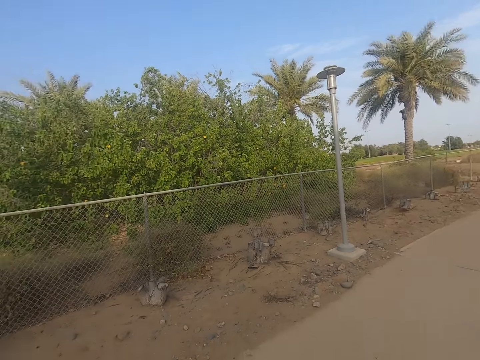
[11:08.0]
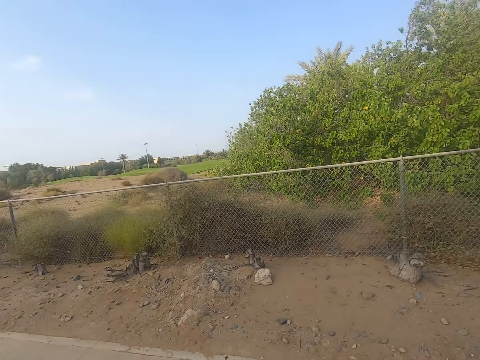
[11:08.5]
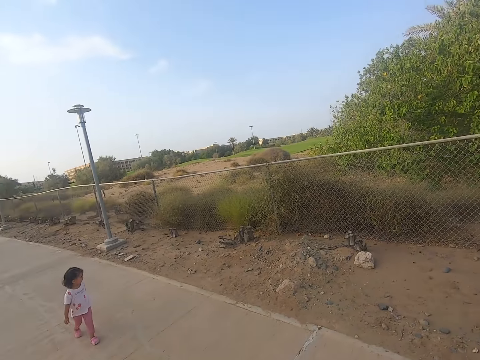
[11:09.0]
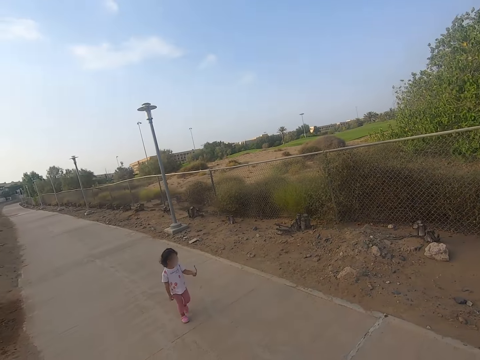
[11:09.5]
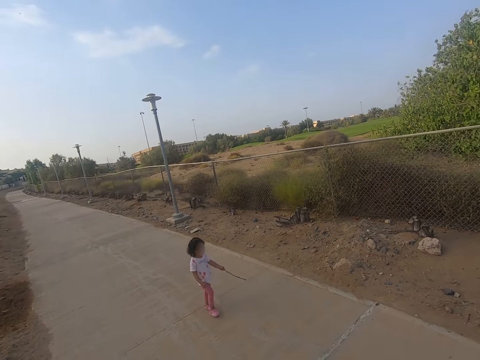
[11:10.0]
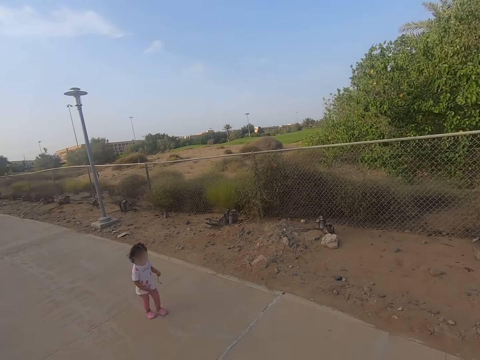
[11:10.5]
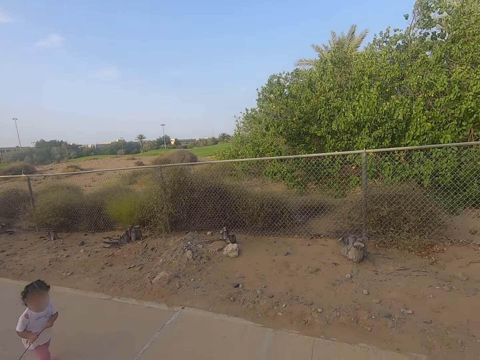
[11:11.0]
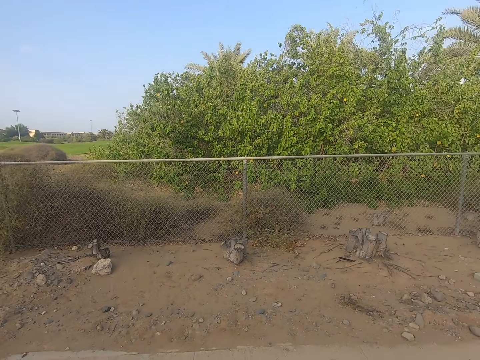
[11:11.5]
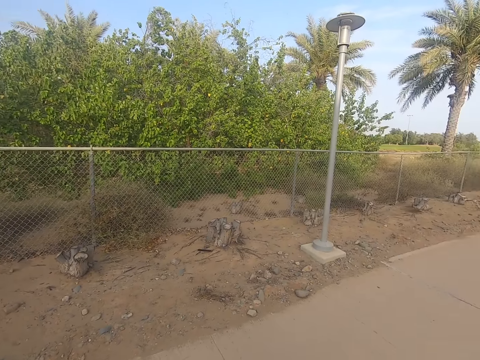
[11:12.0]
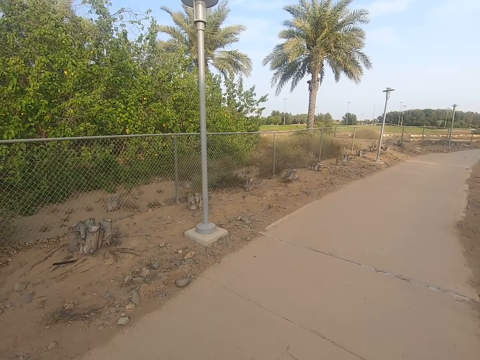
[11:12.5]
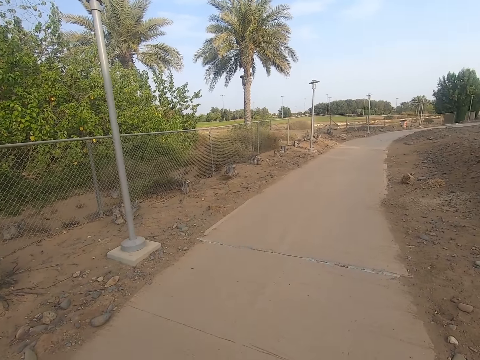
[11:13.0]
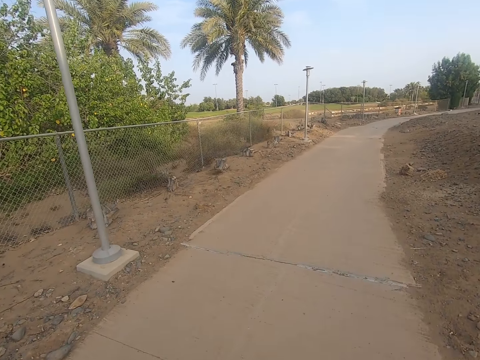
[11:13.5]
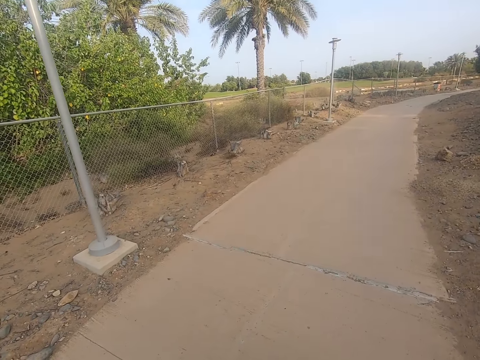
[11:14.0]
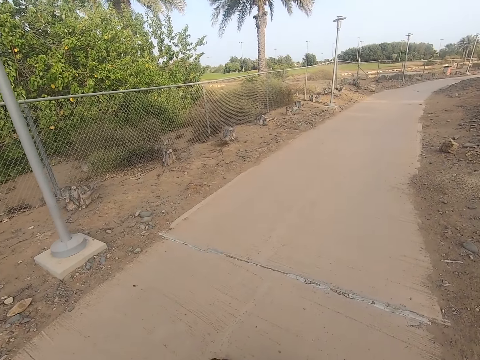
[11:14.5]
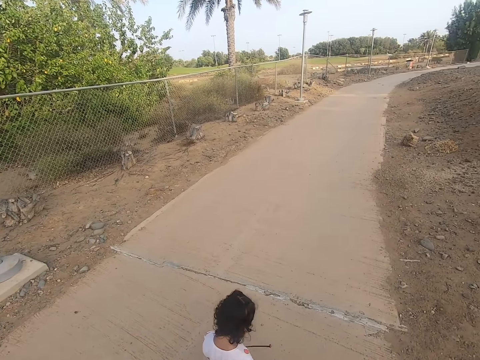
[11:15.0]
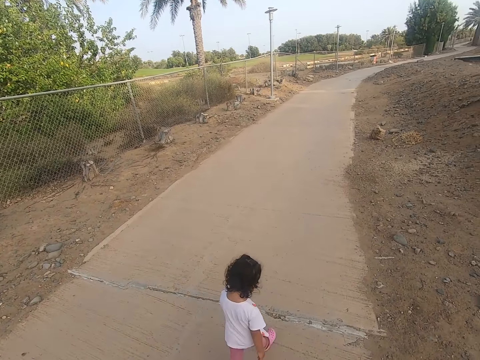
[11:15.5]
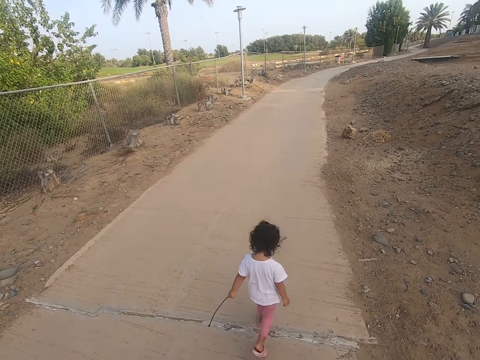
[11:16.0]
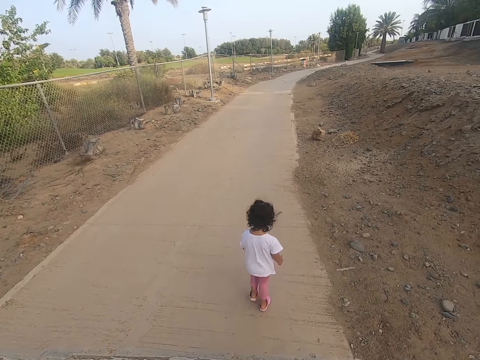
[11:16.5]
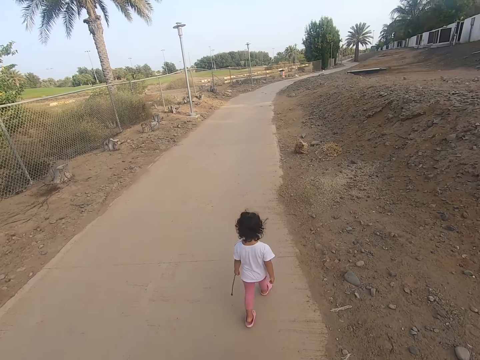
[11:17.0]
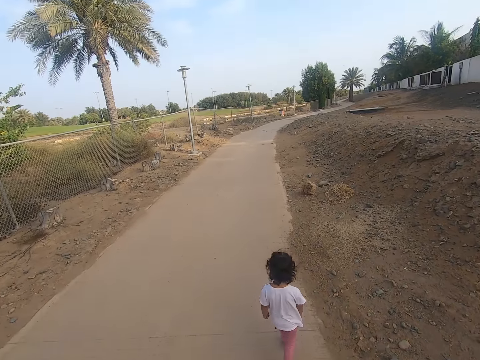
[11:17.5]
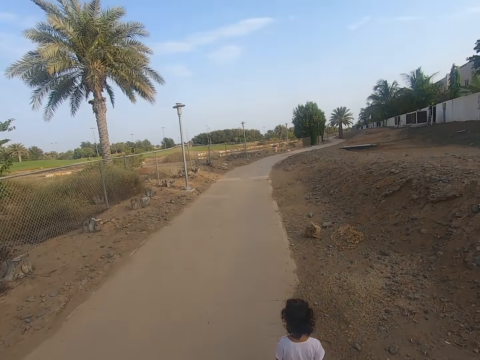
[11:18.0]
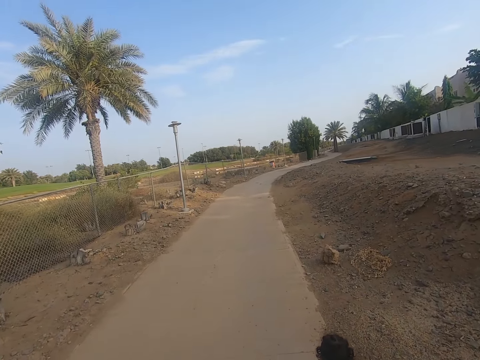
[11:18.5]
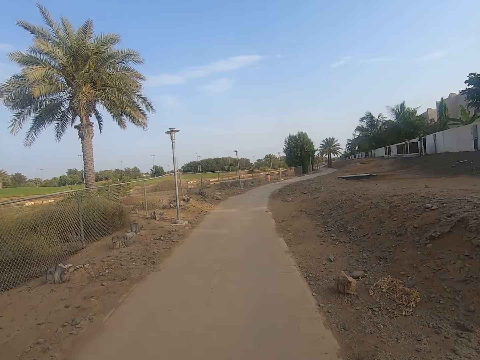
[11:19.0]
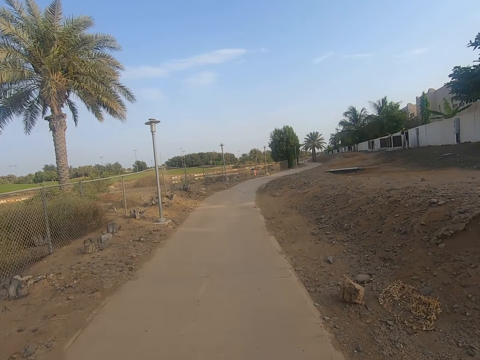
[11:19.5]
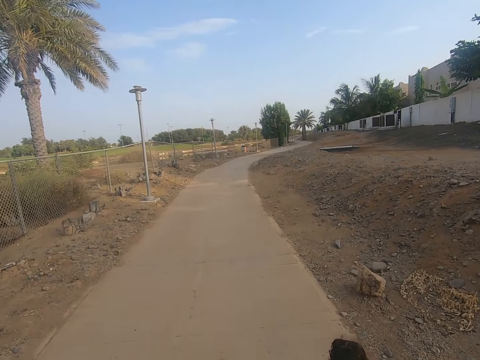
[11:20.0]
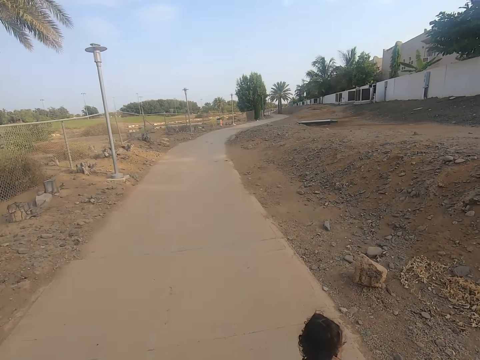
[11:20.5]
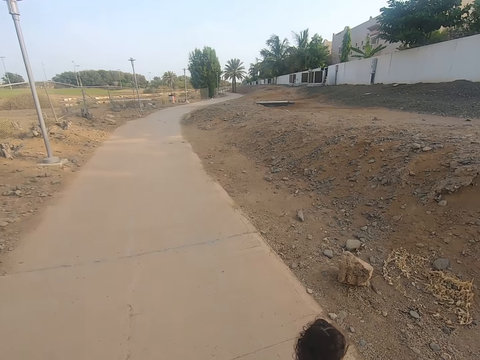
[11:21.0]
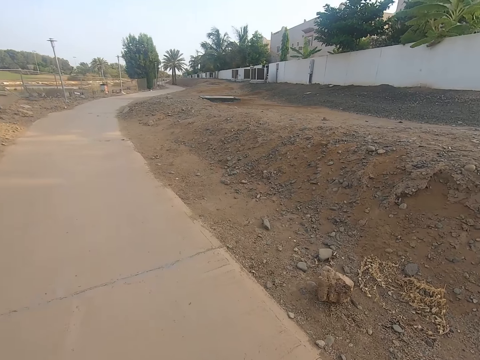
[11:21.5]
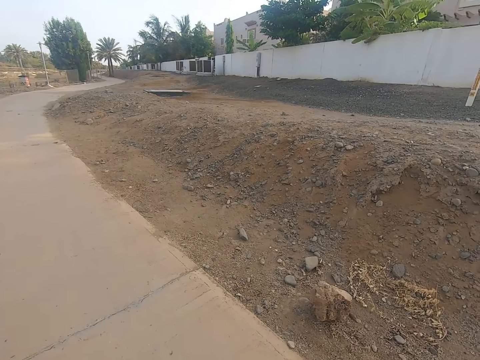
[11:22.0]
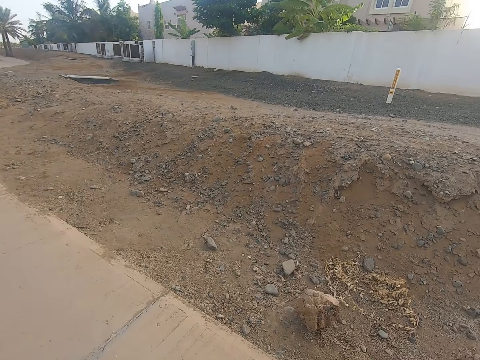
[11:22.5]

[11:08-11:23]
A child plays with a stick. The camera wearer walks in the sidewalk. The child plays with the stick. The camera wearer walks in the sidewalk.

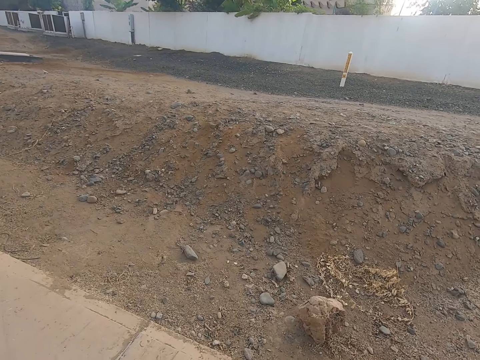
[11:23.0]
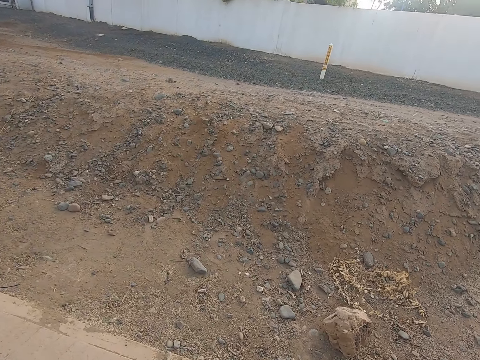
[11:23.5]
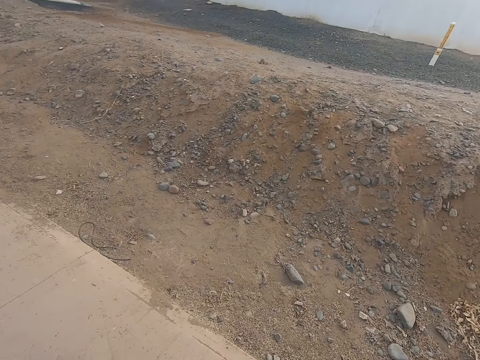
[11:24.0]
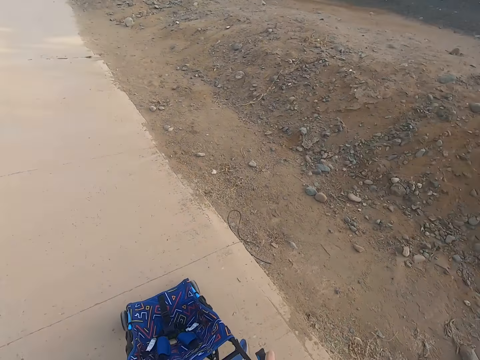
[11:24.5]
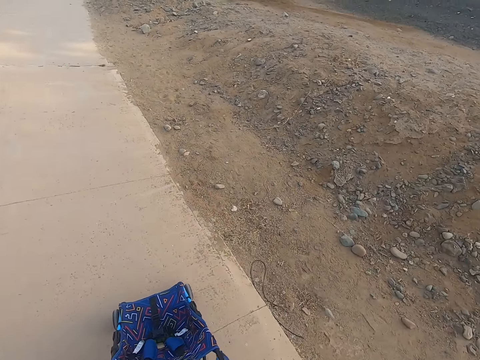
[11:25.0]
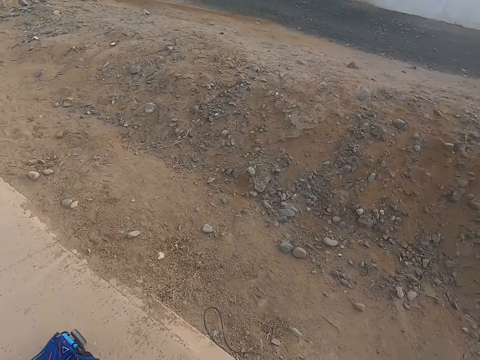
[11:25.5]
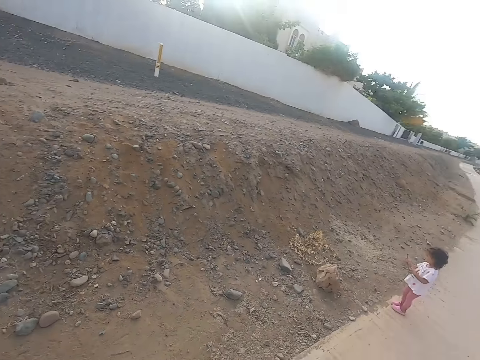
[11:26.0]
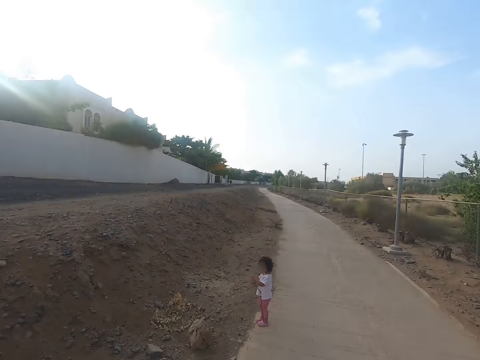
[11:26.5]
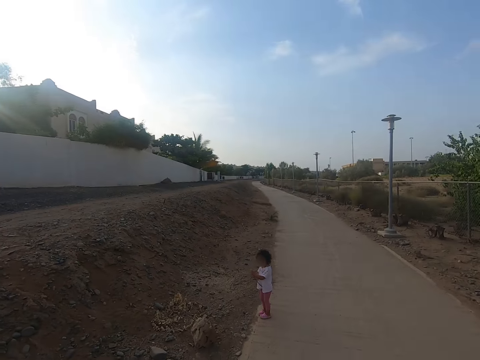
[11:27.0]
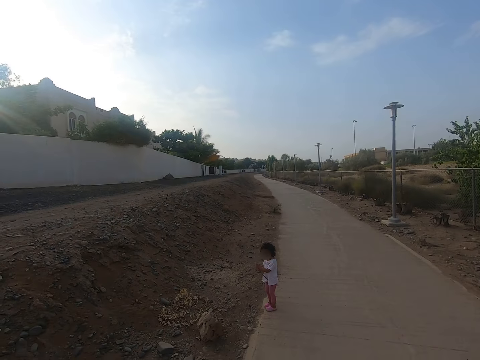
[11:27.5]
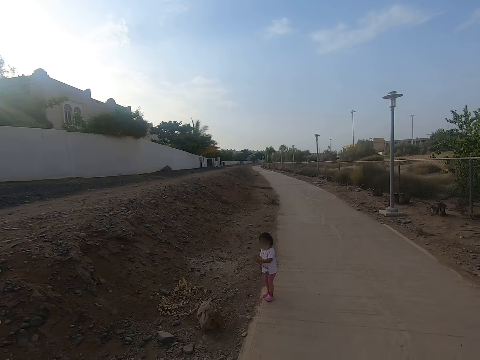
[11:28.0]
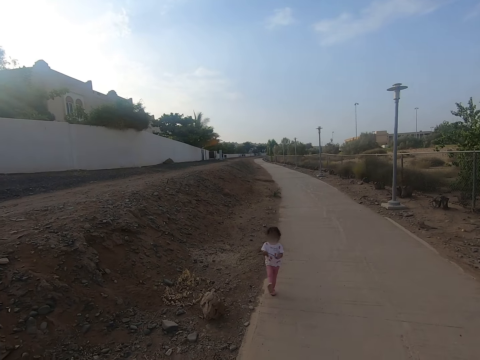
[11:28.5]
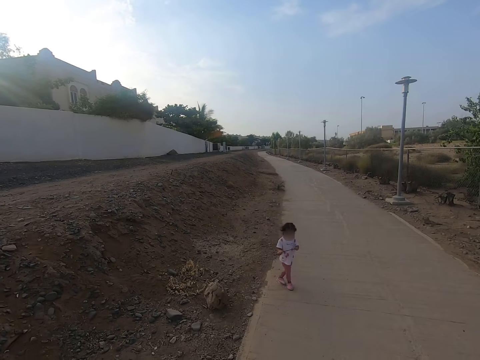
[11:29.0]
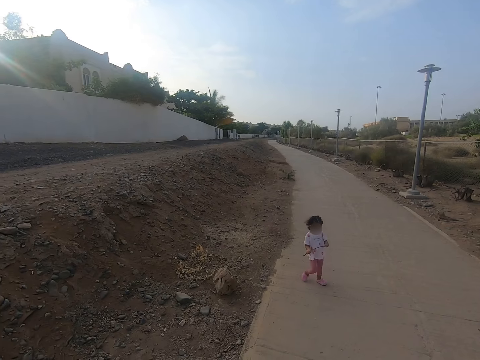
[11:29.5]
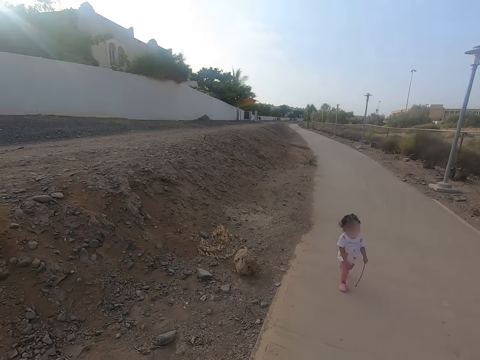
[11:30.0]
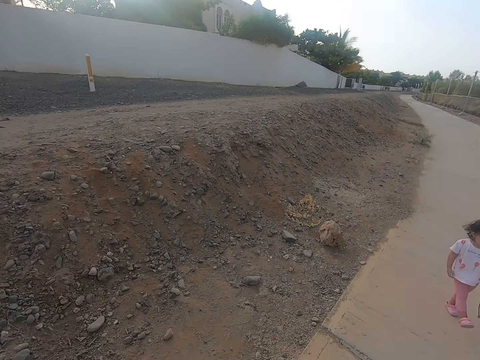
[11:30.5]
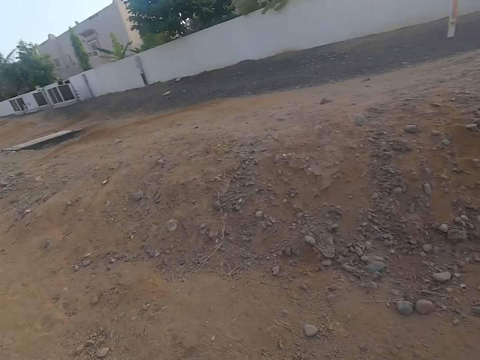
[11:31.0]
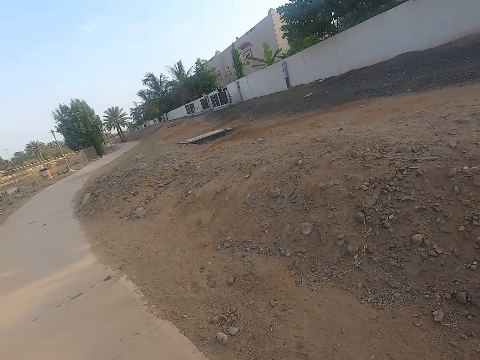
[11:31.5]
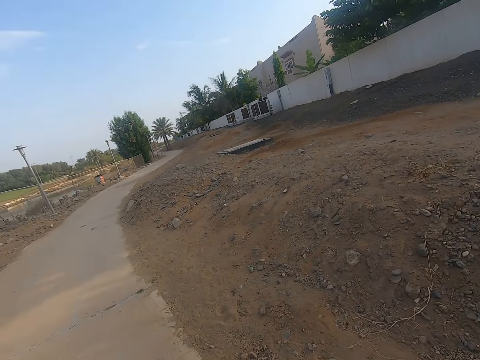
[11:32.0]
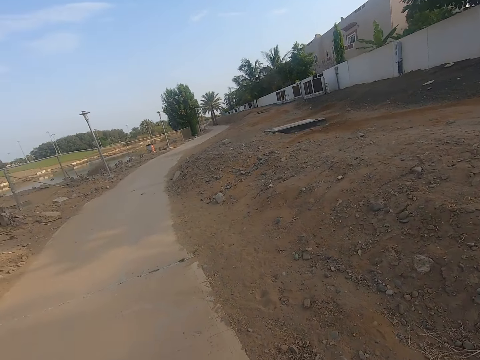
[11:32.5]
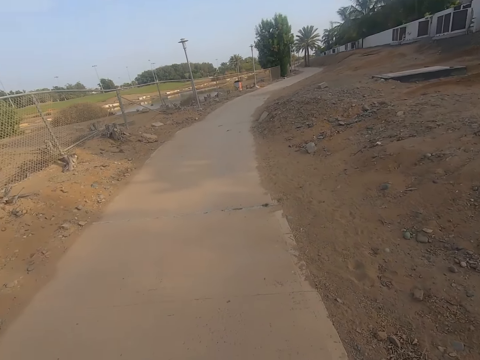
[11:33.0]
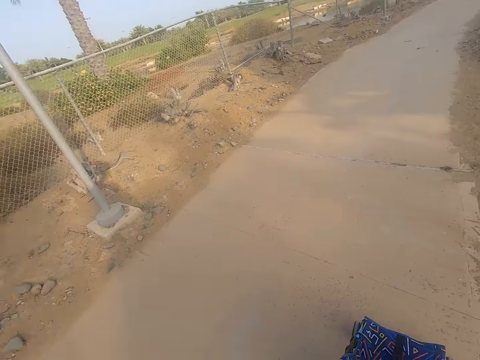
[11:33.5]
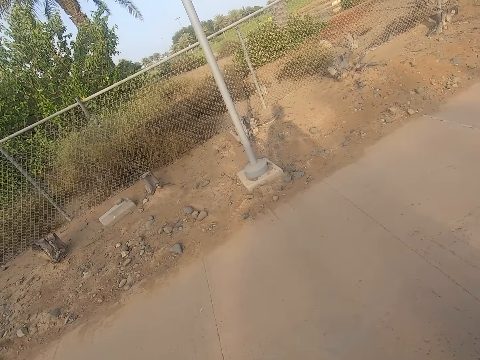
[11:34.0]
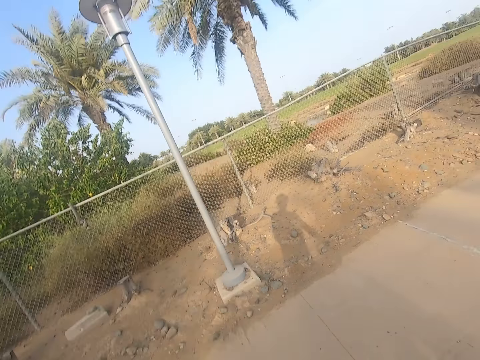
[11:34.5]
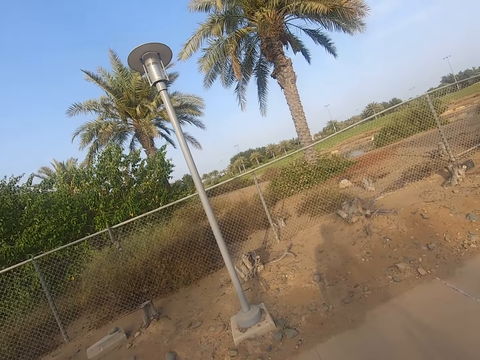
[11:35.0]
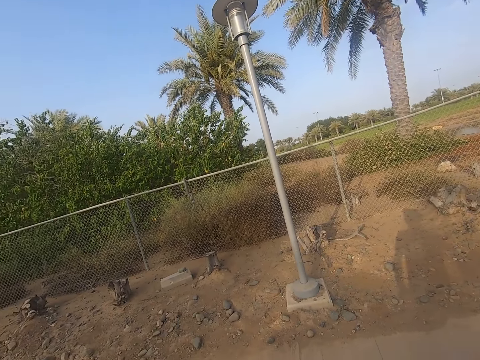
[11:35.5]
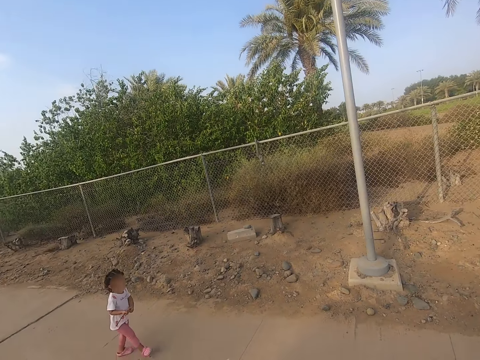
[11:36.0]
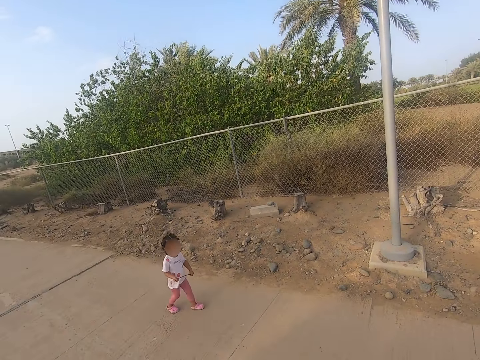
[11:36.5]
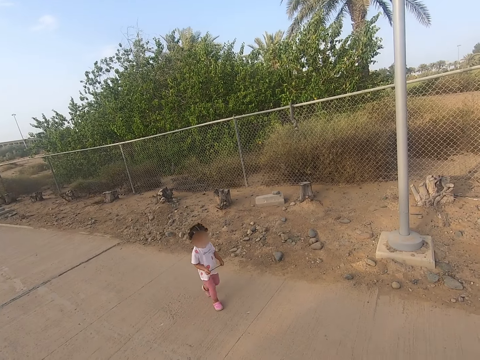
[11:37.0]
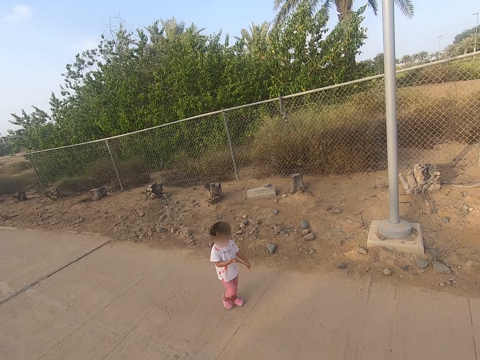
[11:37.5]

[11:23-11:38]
The camera wearer pushes the baby stroller. A child plays with a stick and walks around. The camera wearer looks around. They push the baby stroller. The child plays with the stick and walks around.
